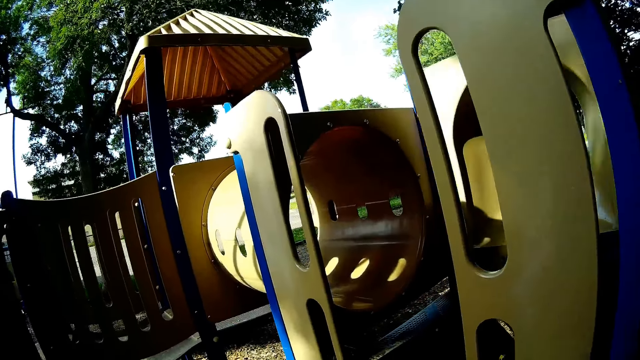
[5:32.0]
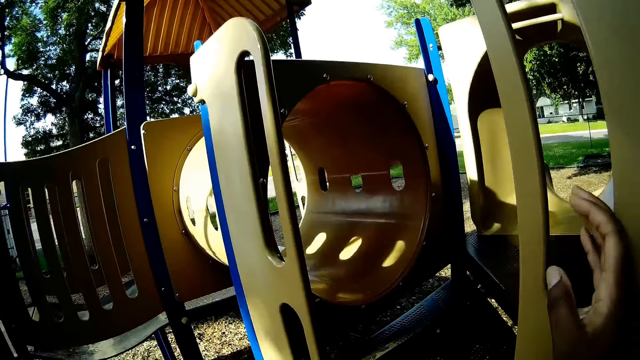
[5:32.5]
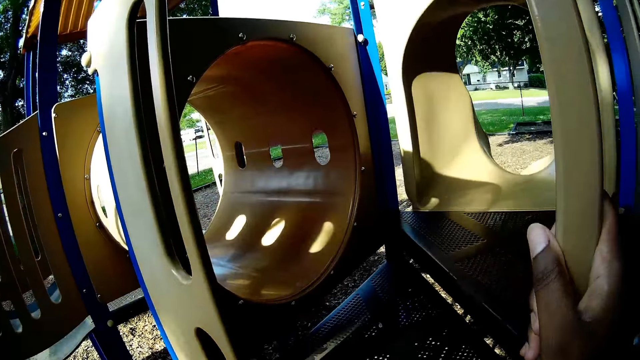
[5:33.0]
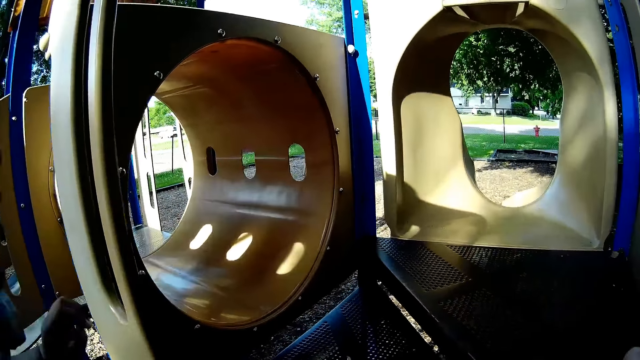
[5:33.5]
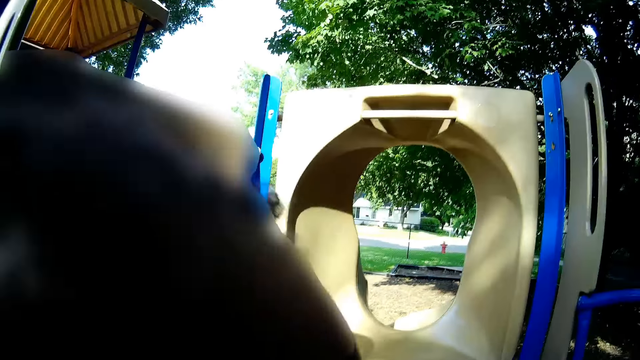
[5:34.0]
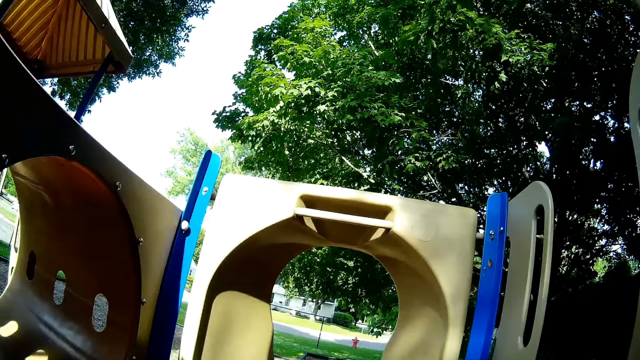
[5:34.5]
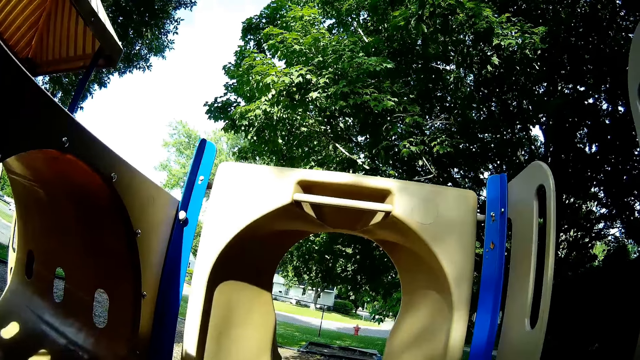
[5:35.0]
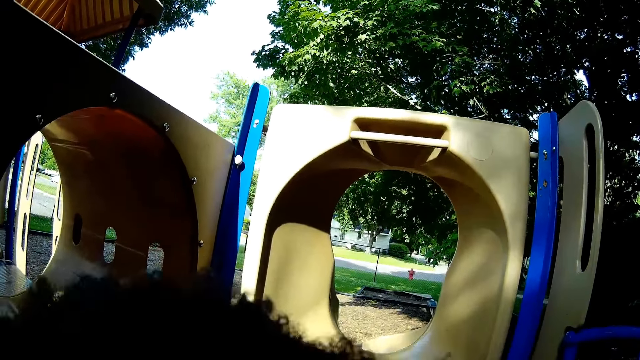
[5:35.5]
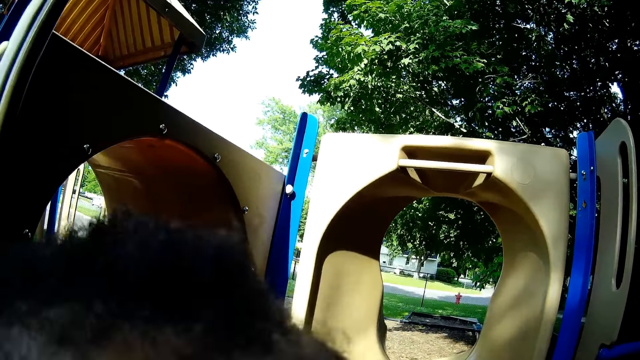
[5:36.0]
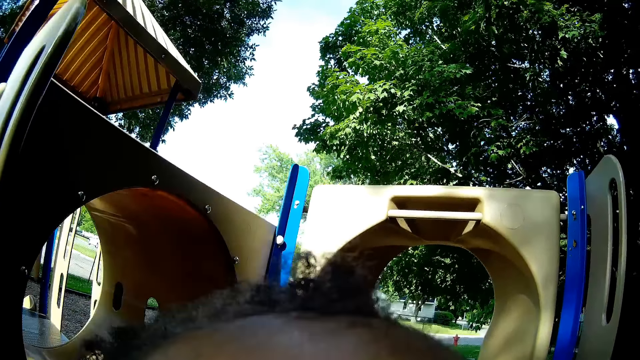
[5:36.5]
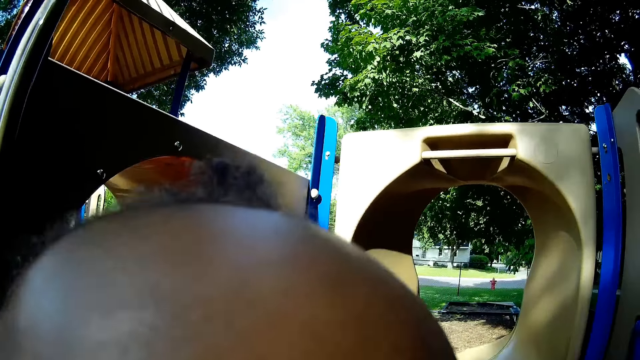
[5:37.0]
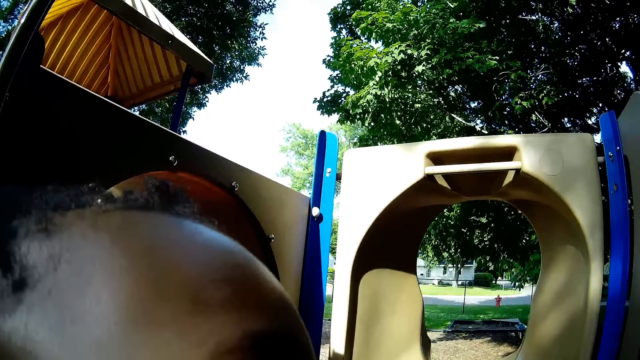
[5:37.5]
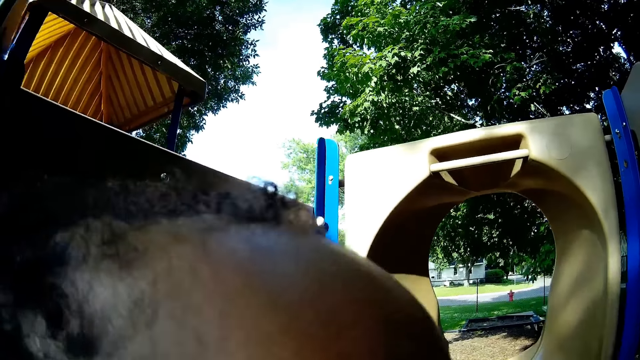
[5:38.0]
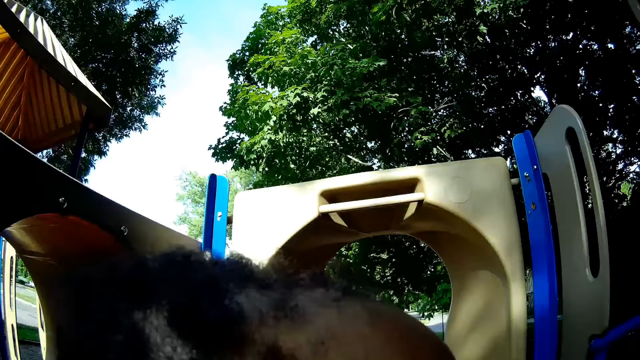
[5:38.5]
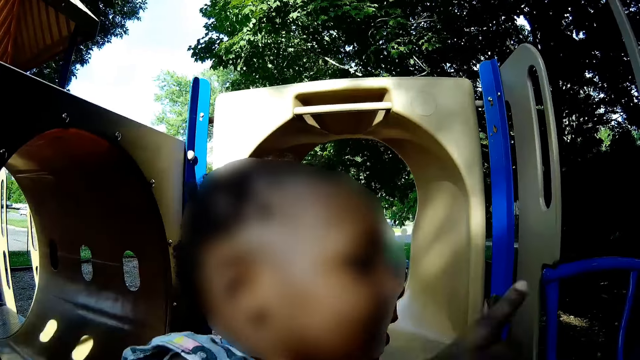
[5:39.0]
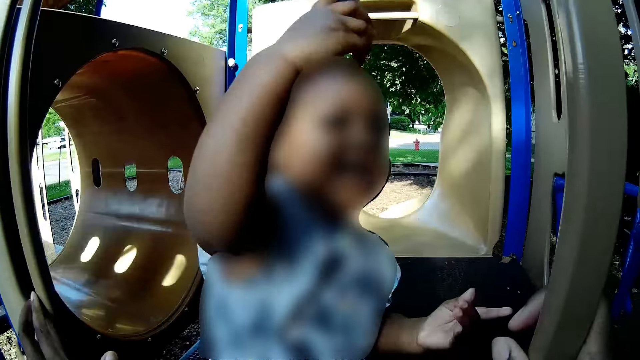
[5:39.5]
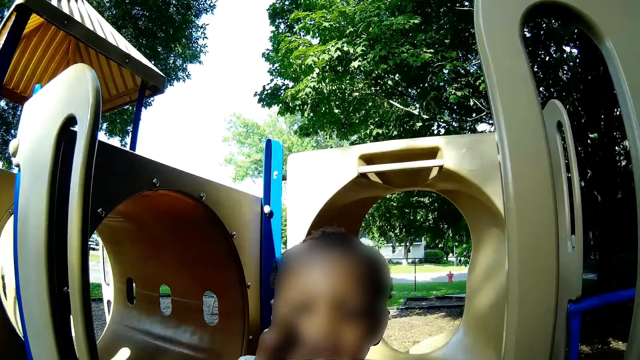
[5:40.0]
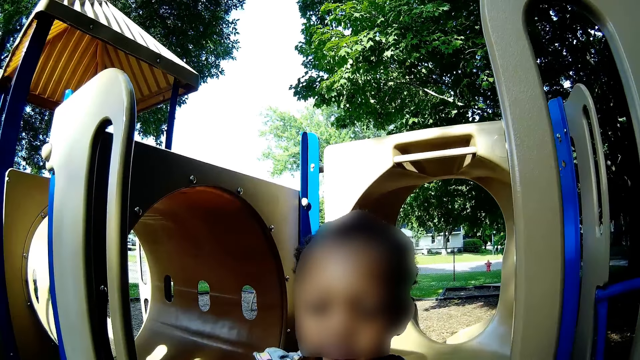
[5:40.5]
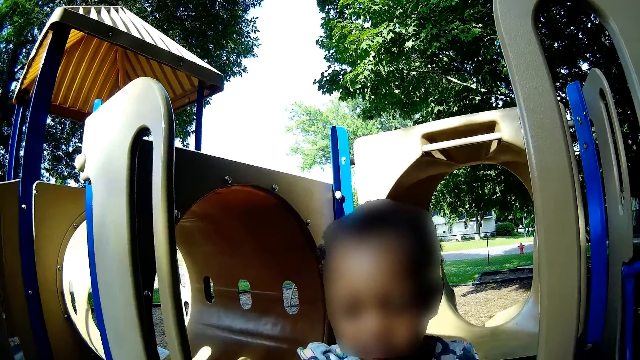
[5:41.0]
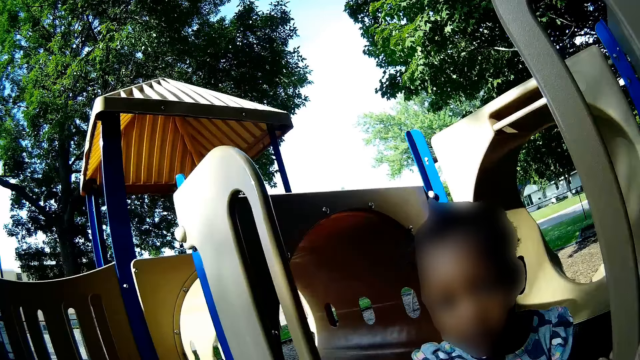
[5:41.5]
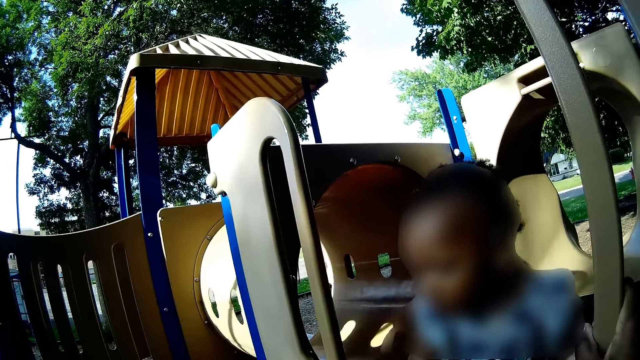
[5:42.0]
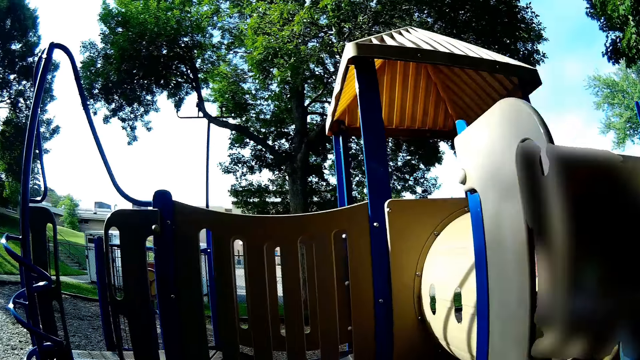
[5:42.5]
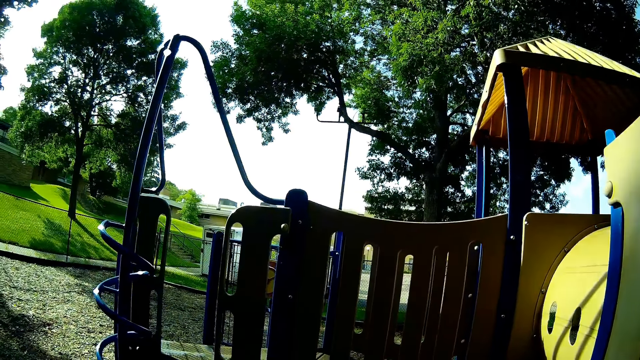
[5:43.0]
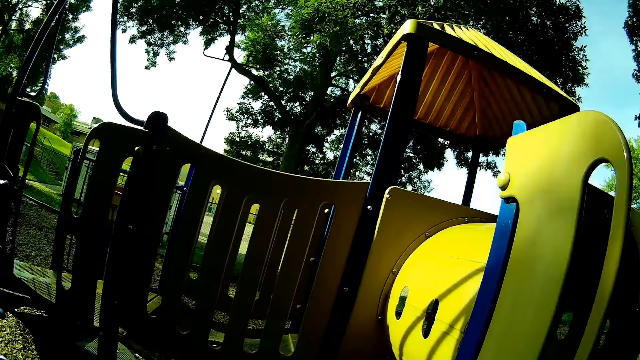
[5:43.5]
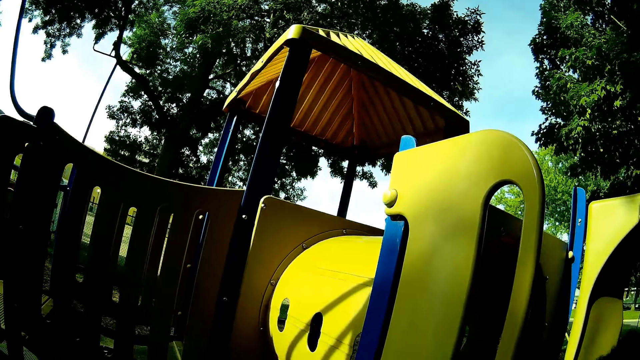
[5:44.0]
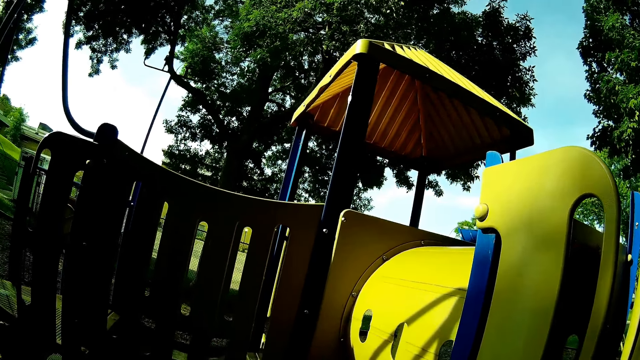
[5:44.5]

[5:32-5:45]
The camera wearer walks around. They put a girl on a swing. They look at the girl. They converse with the girl.

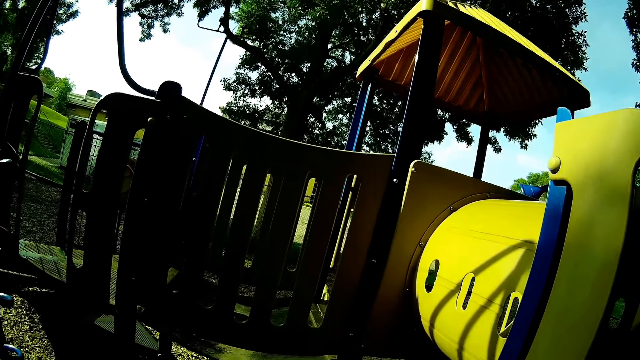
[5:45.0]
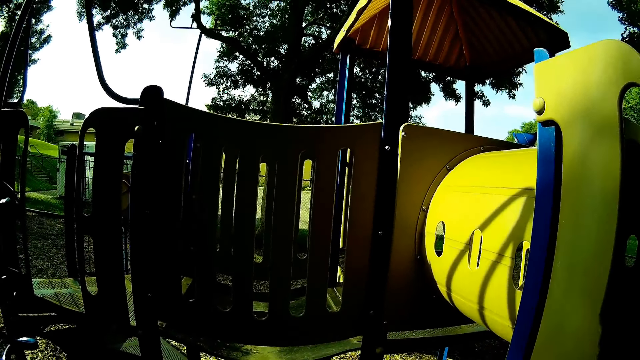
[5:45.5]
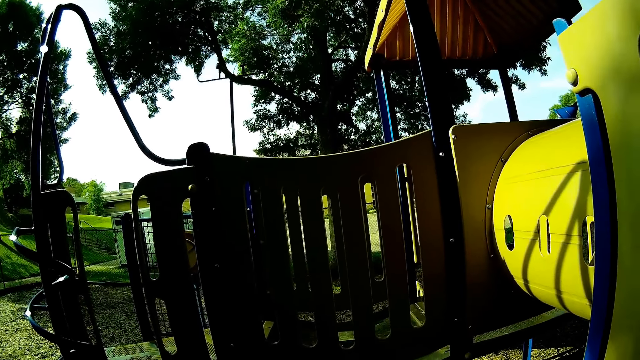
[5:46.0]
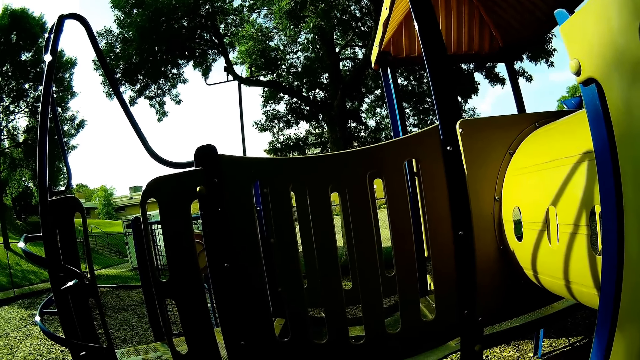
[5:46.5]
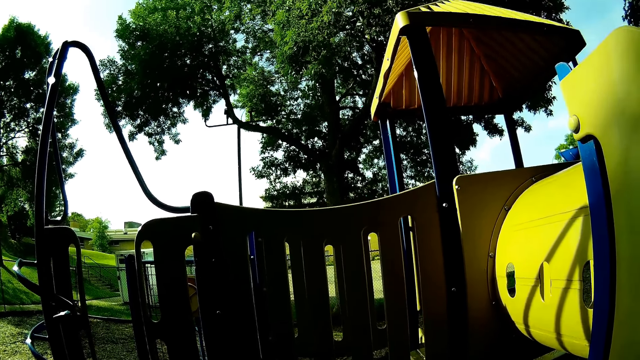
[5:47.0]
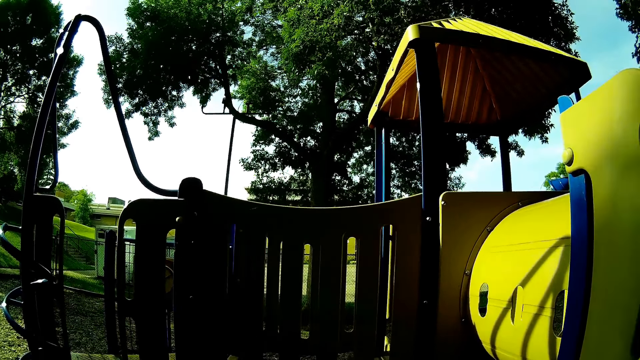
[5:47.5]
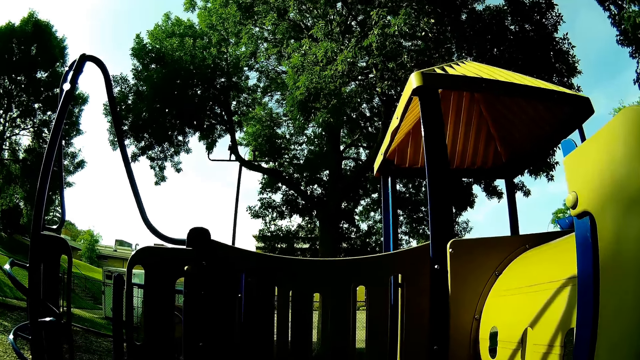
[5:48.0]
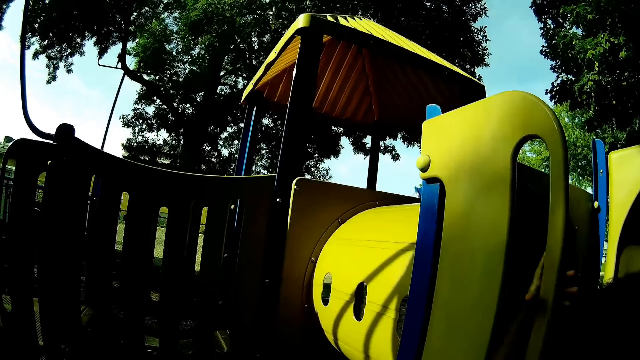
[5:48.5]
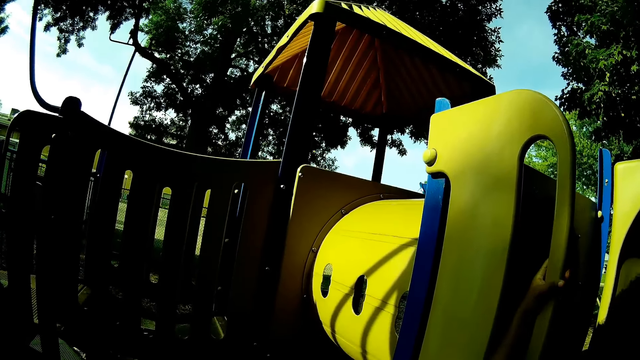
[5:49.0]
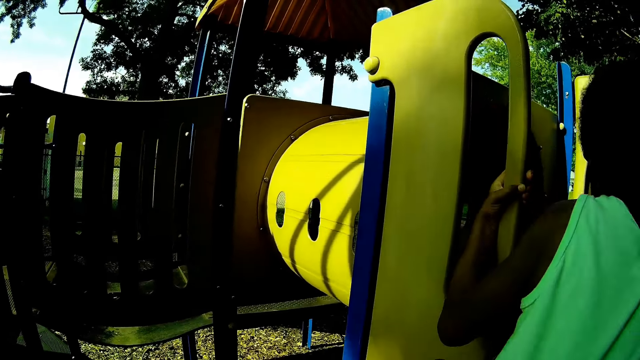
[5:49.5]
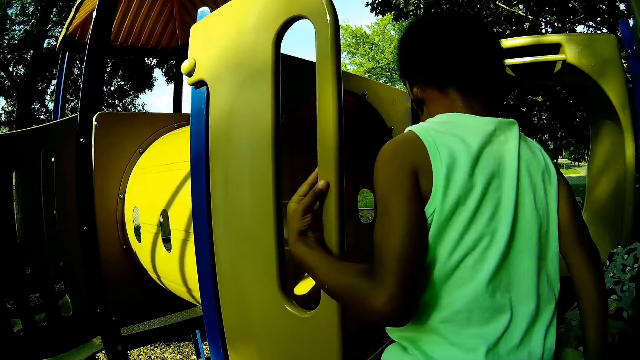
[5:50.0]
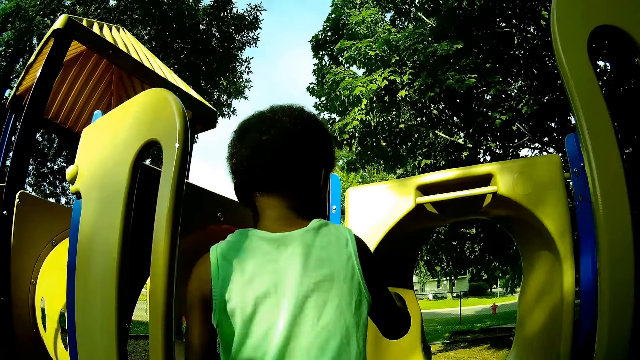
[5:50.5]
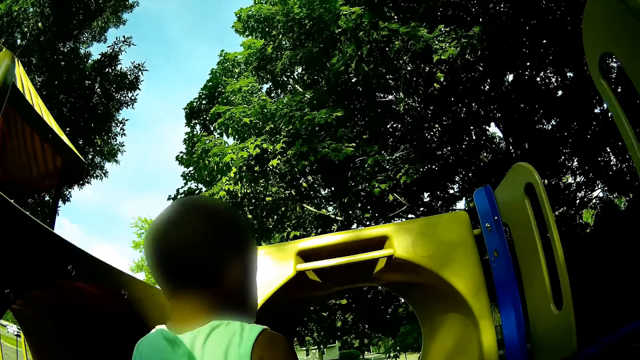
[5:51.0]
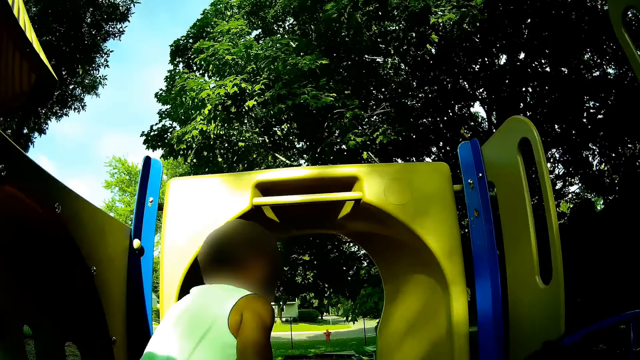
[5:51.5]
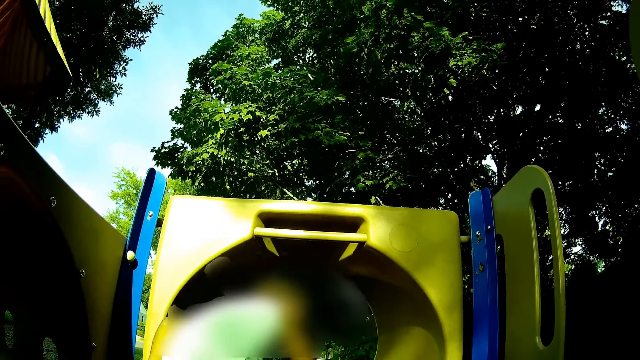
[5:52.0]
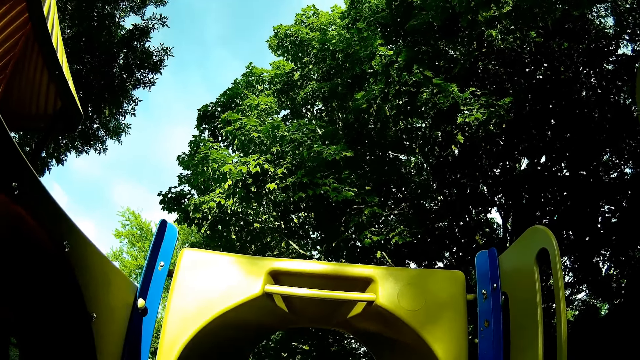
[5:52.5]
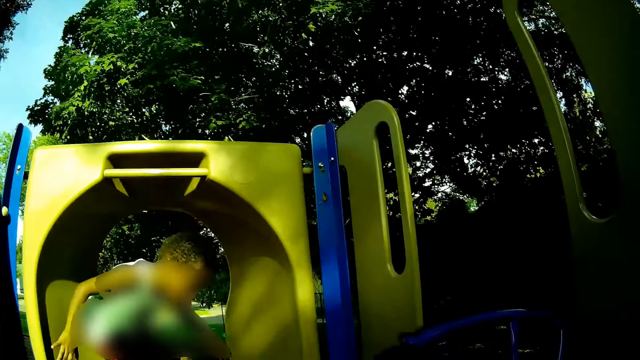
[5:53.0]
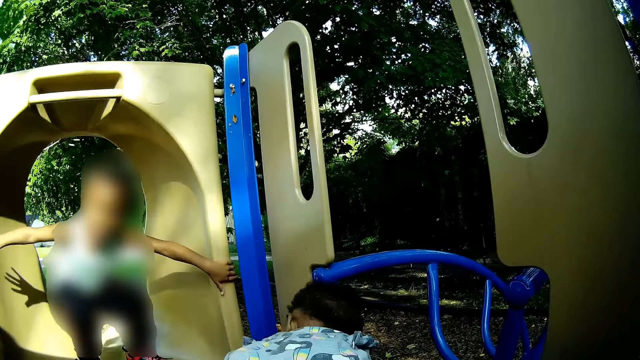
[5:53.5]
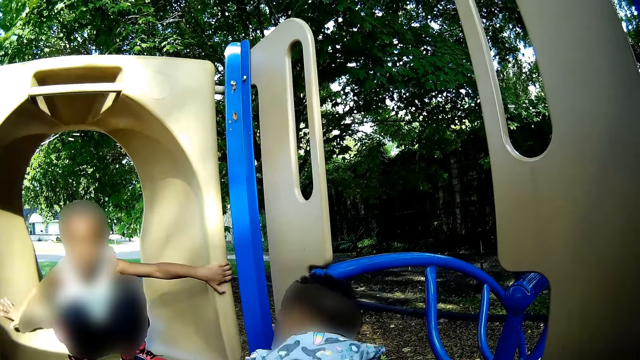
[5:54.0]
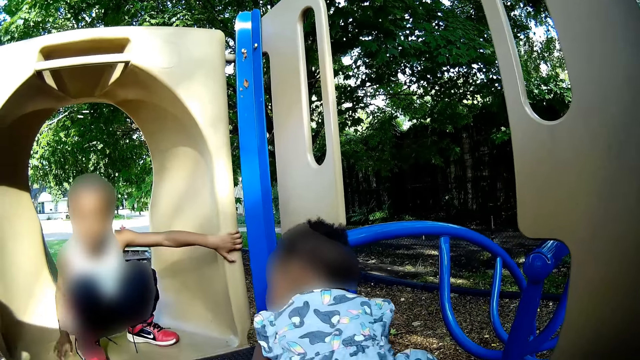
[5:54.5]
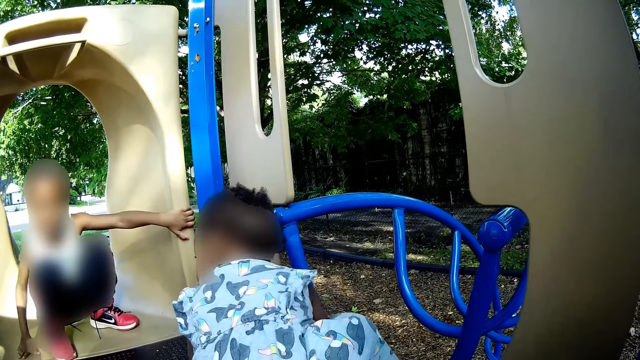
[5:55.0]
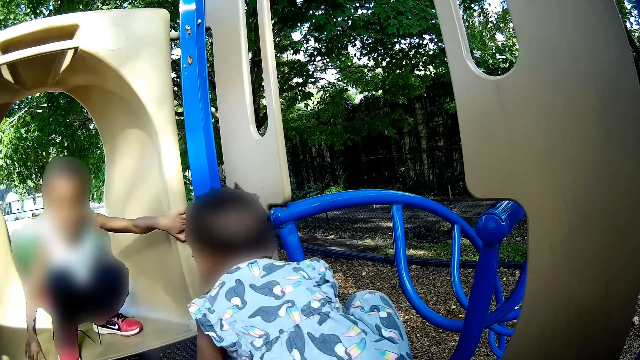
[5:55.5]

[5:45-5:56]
The boy climbs a stair with both hands to get on the slide. The camera wearer converses with the boy. The boy holds part of the slide with both hands and hits the floor part of the slide with his right hand.
